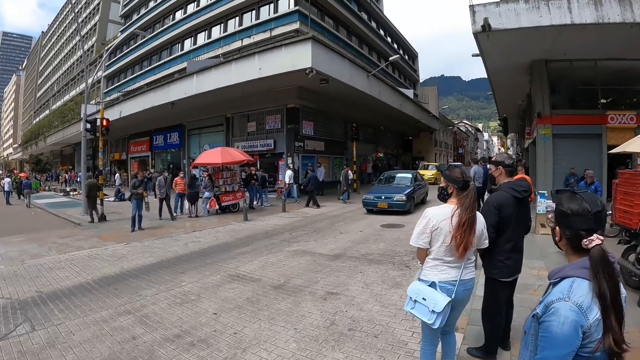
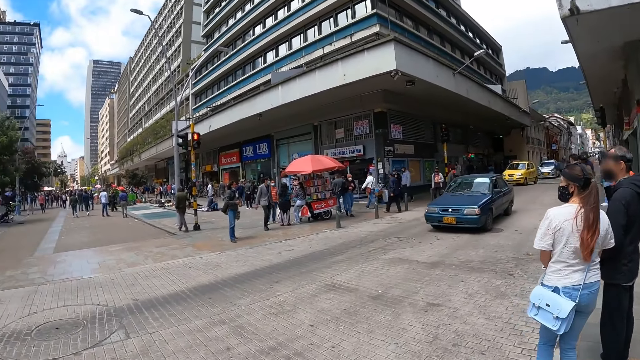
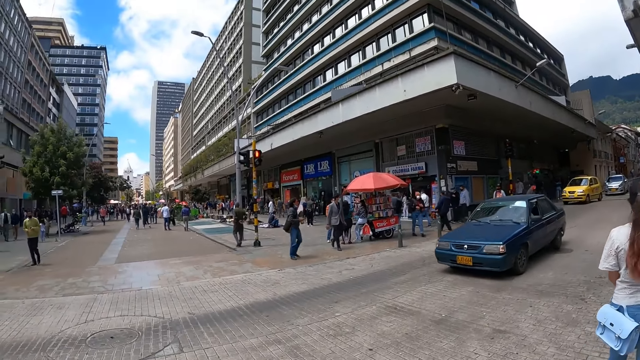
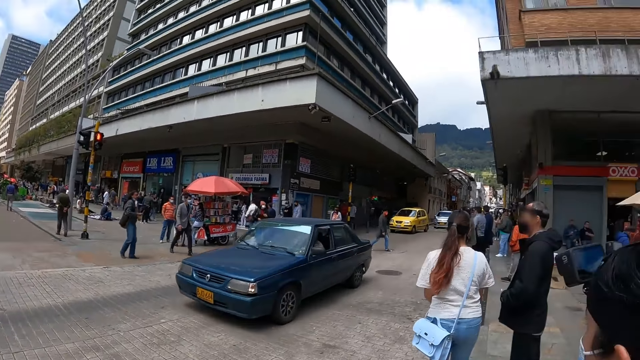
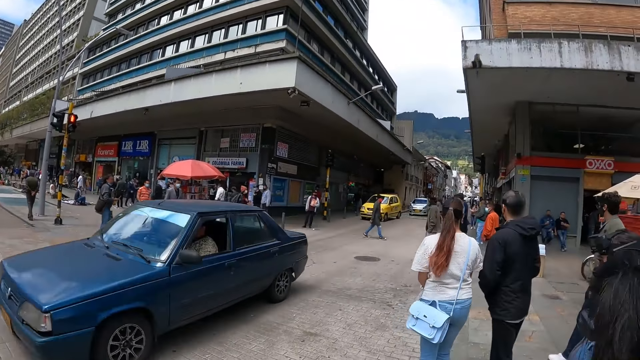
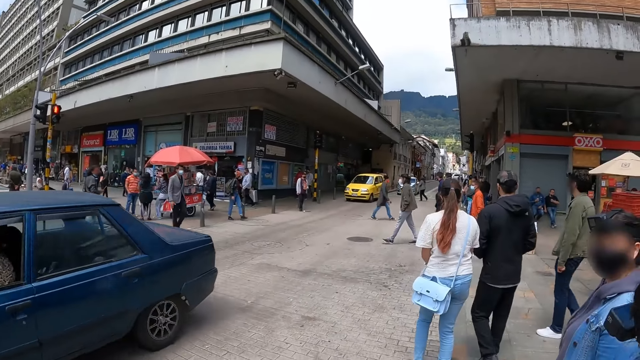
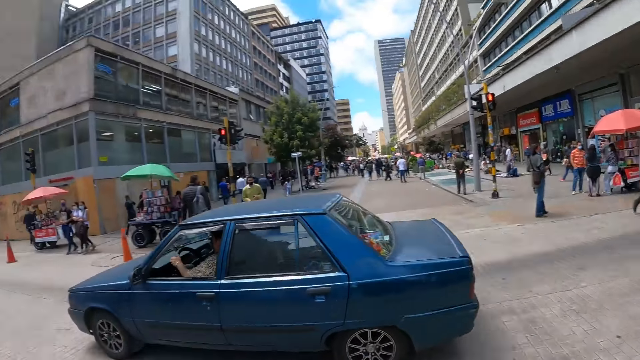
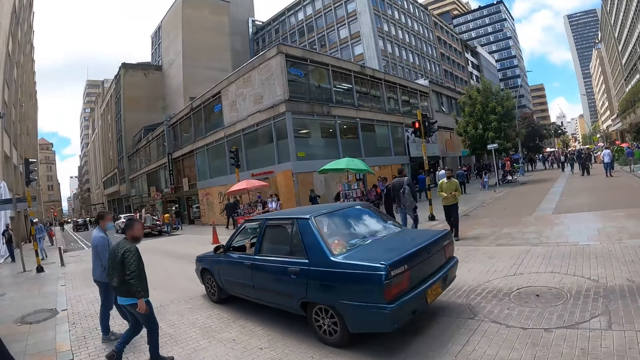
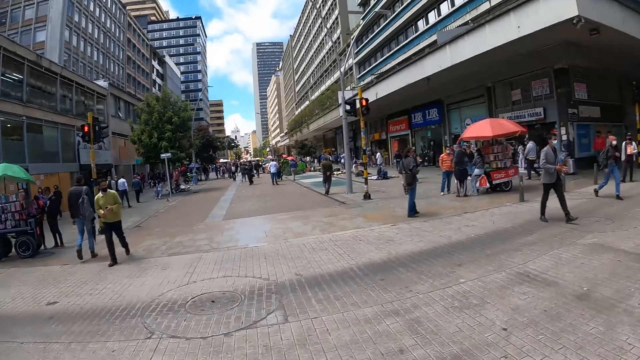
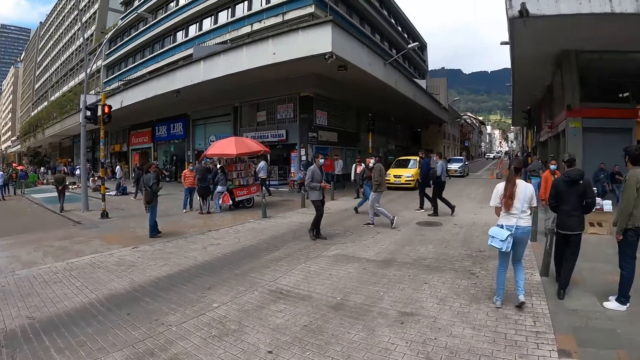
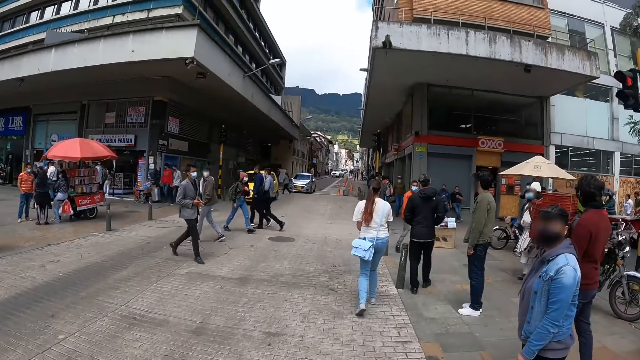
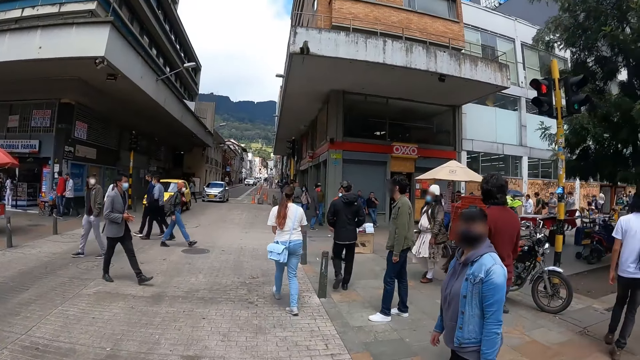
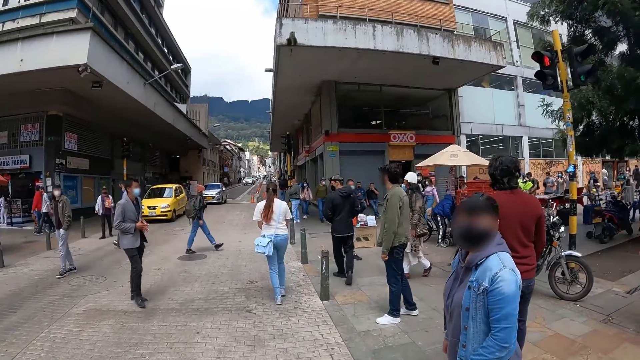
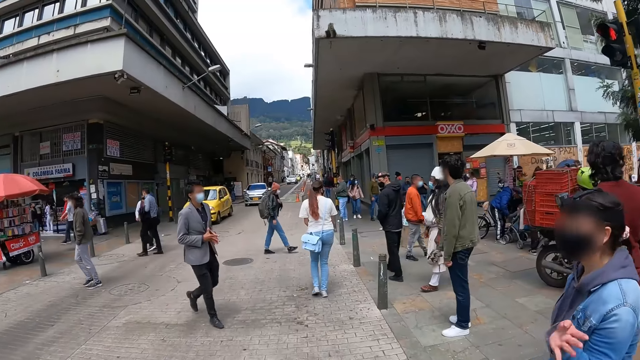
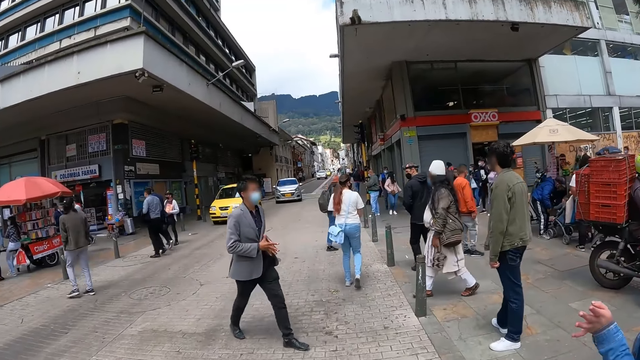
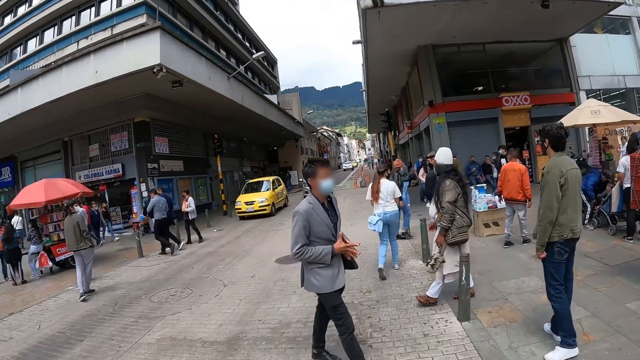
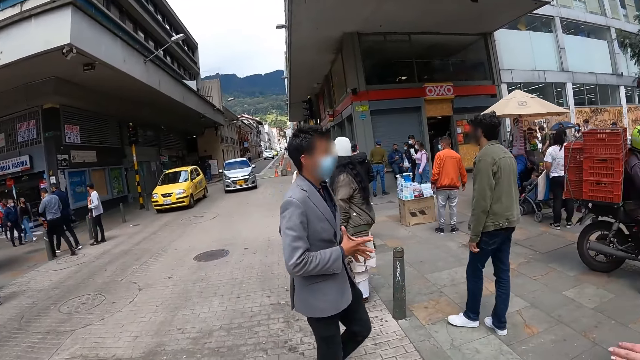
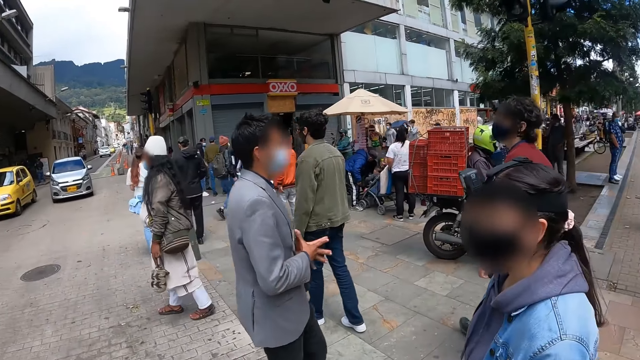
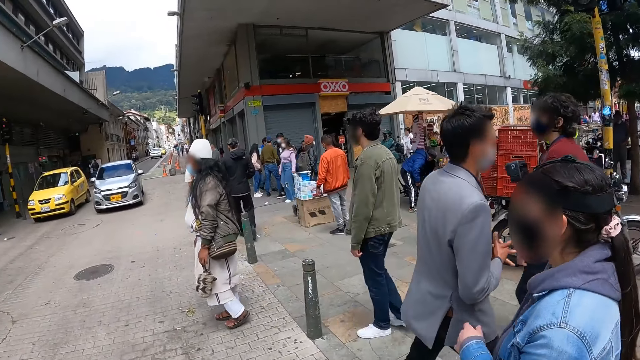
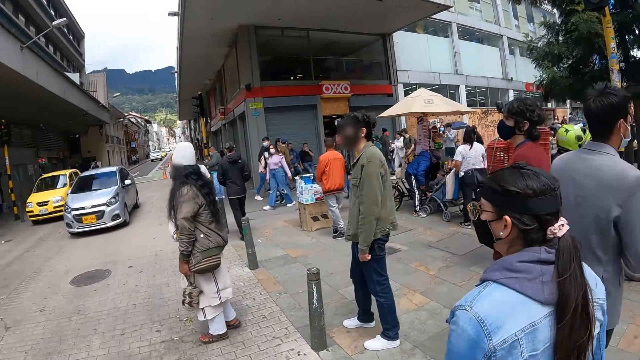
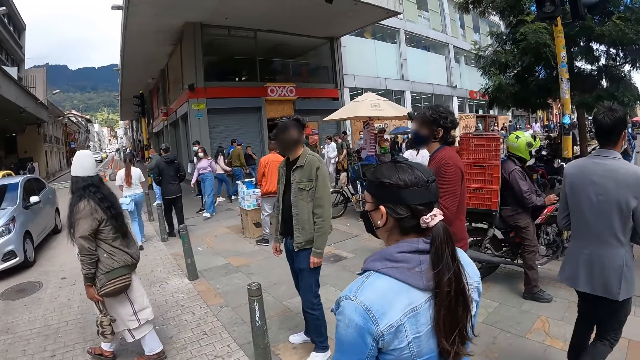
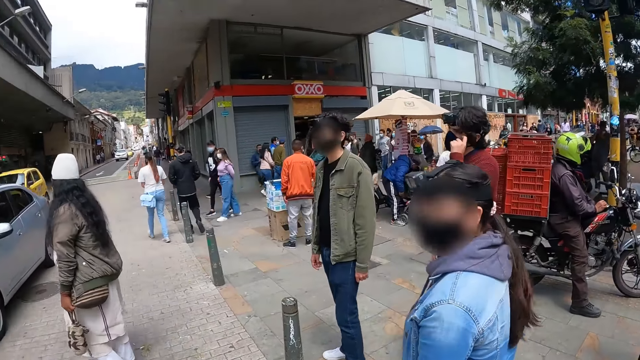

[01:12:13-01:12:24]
The camera wearer looks around the streets. A woman looks at them. The camera wearer stares at the woman. The woman makes gestures. The camera wearer walks around the pavement.

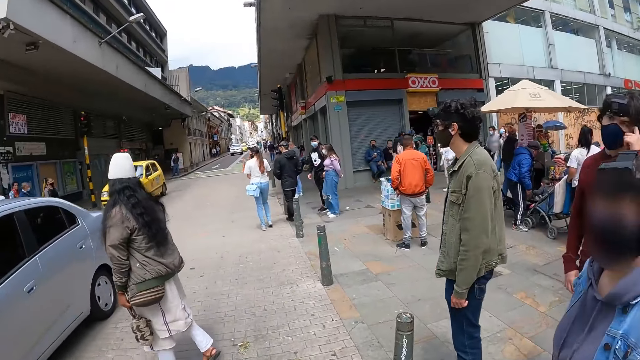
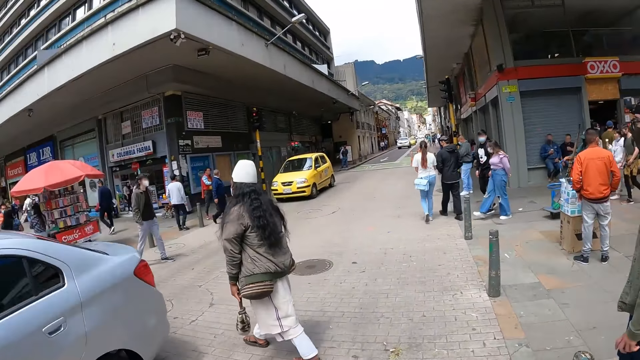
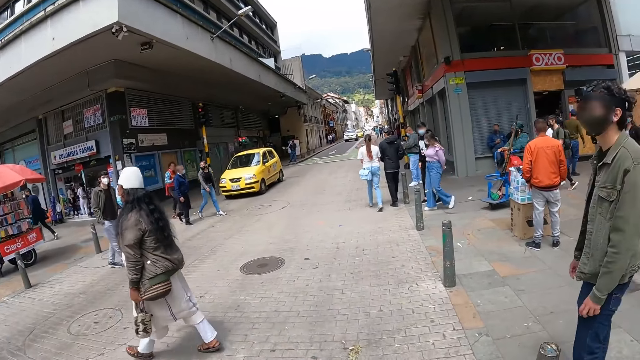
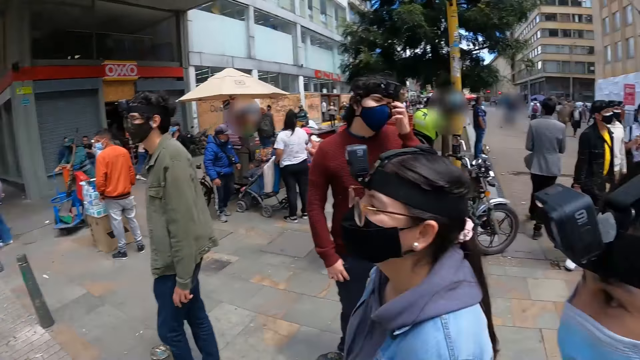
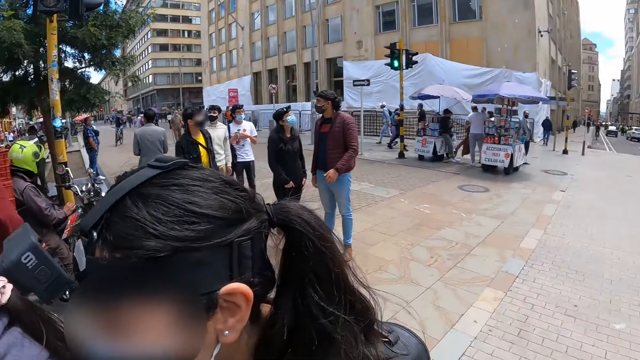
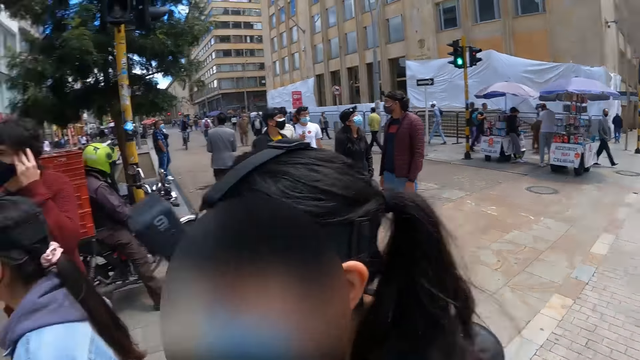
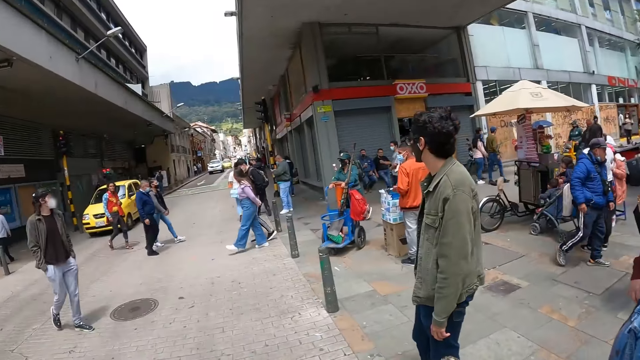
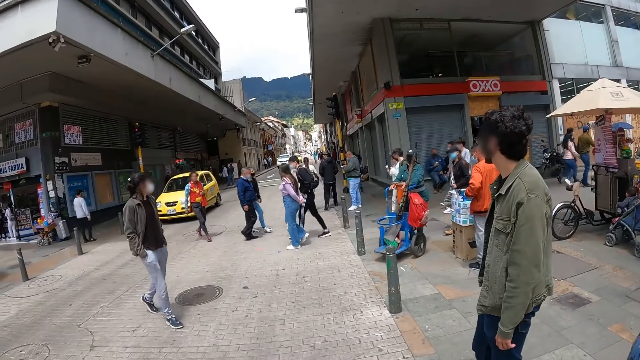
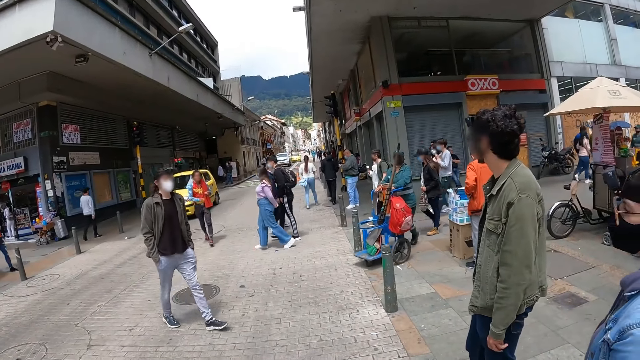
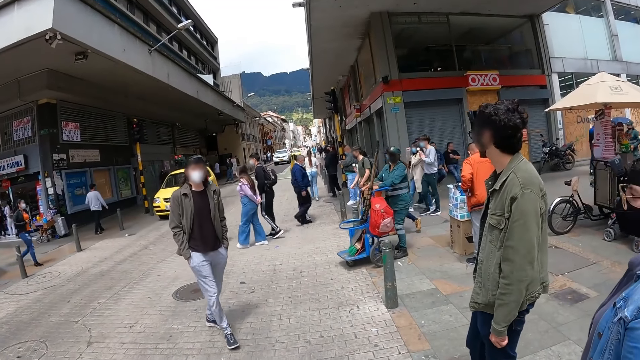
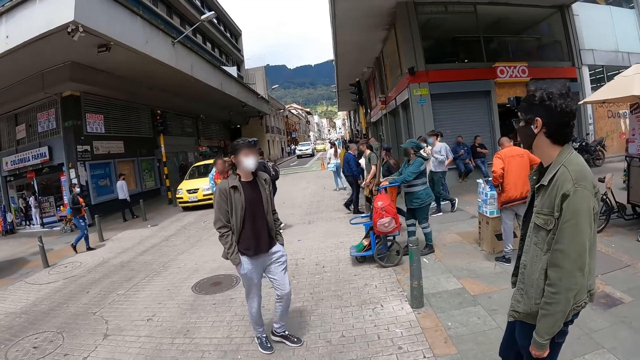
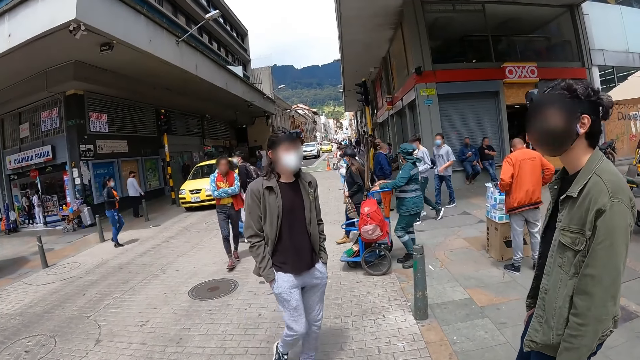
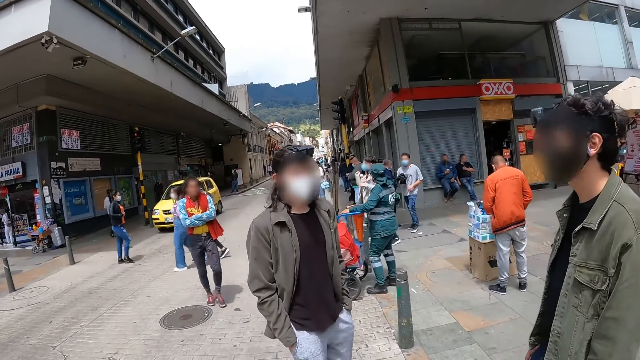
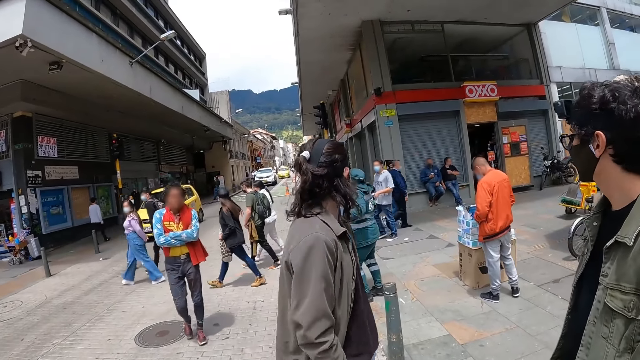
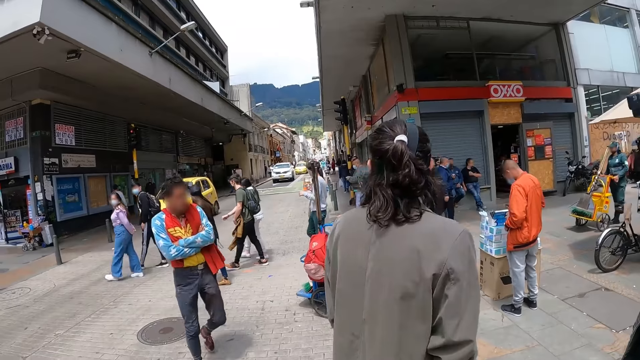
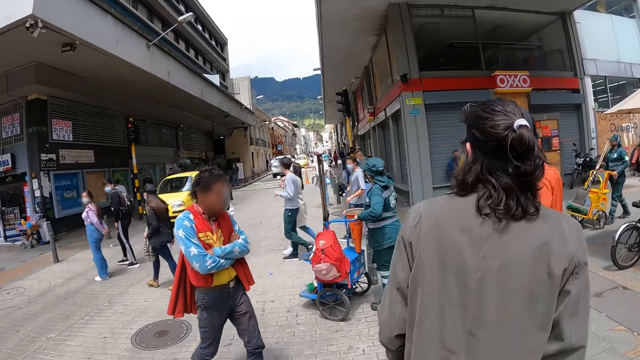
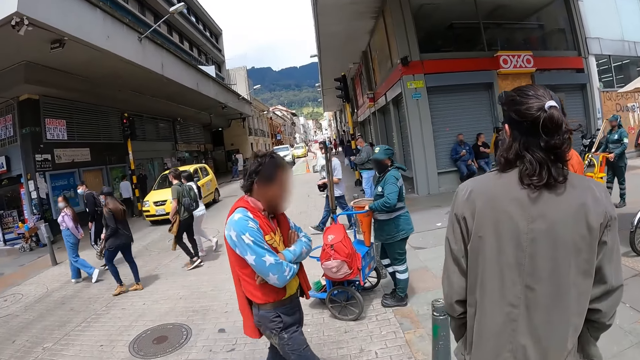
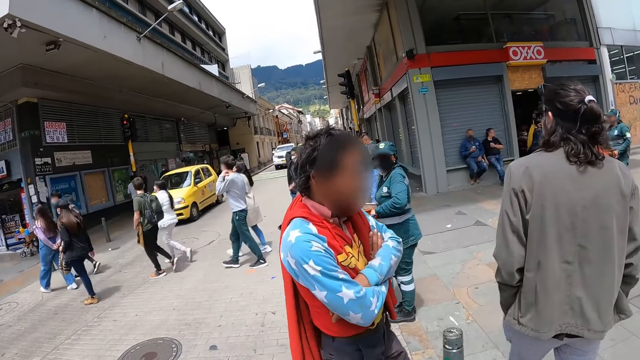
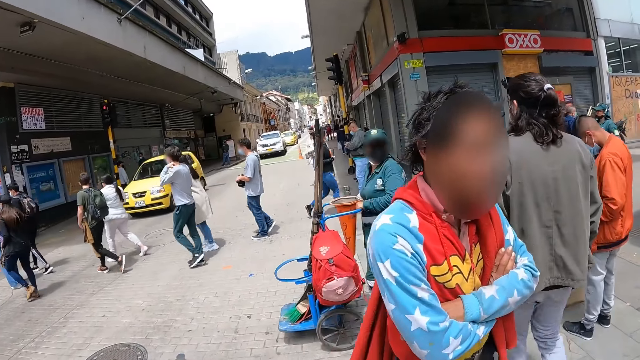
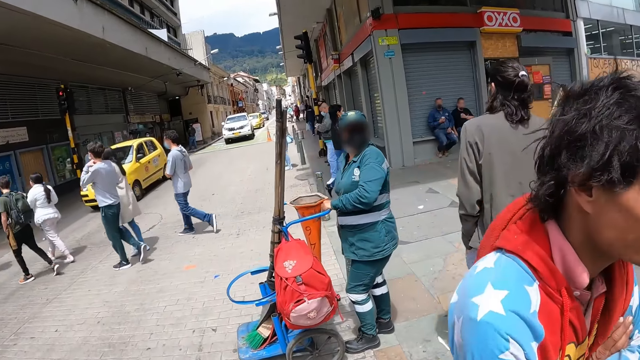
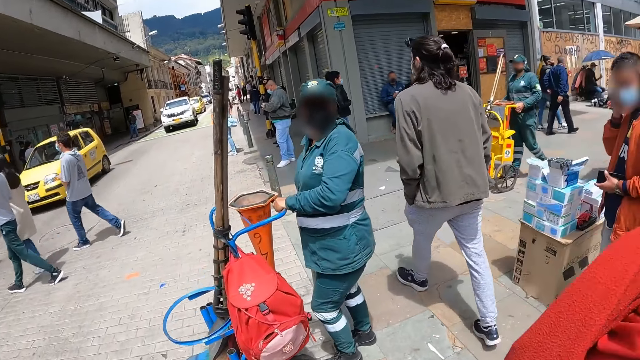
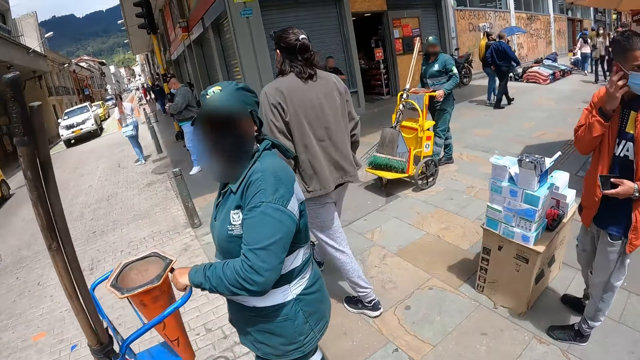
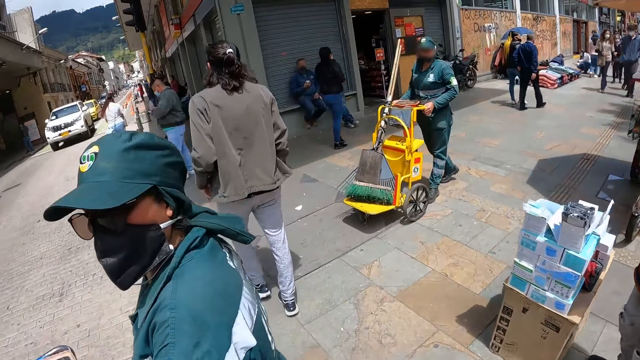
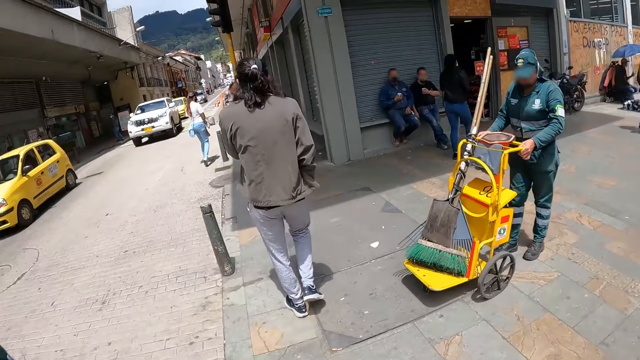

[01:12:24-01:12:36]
The camera wearer looks around. A man walks around. Another man walks around. The camera wearer walks around.
